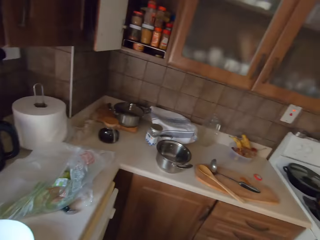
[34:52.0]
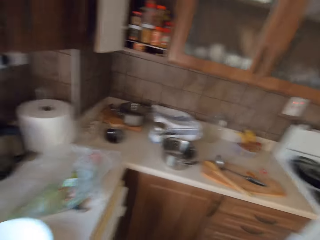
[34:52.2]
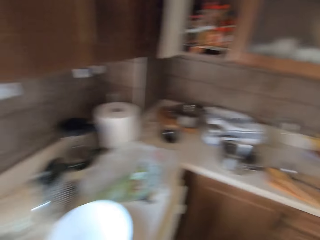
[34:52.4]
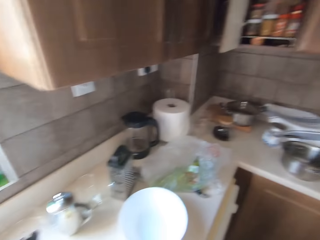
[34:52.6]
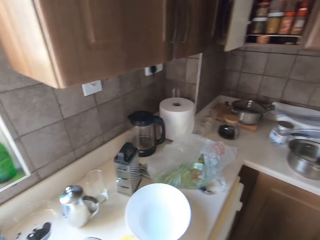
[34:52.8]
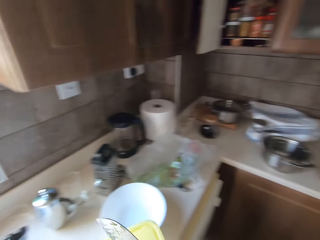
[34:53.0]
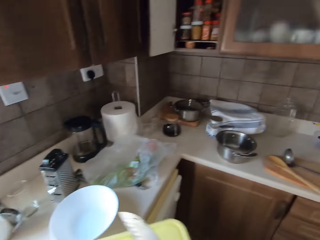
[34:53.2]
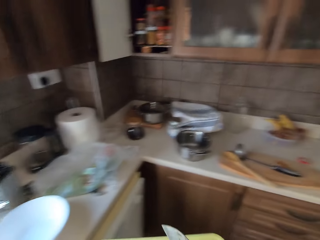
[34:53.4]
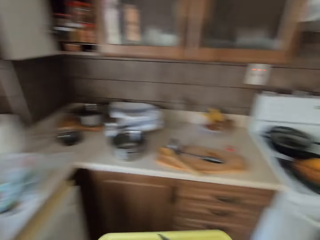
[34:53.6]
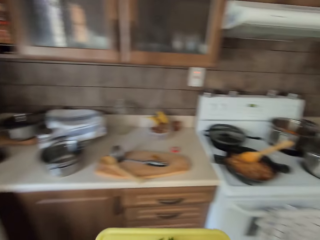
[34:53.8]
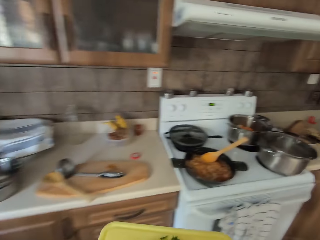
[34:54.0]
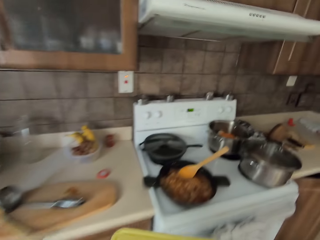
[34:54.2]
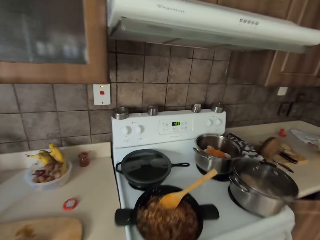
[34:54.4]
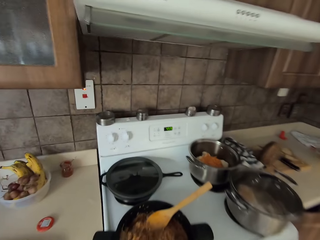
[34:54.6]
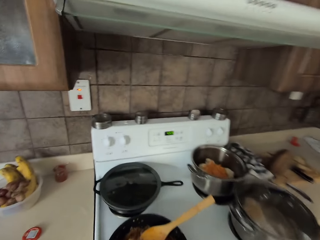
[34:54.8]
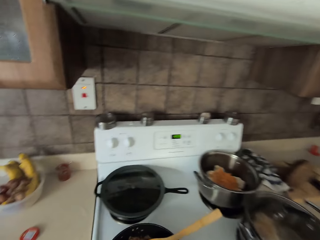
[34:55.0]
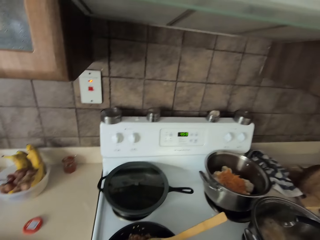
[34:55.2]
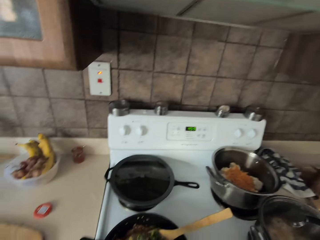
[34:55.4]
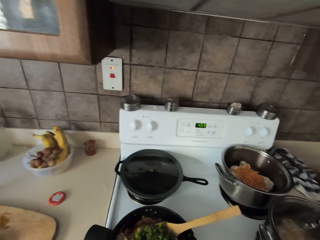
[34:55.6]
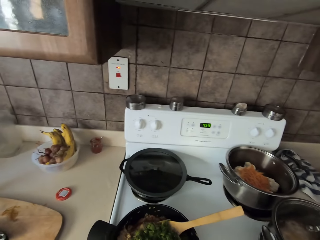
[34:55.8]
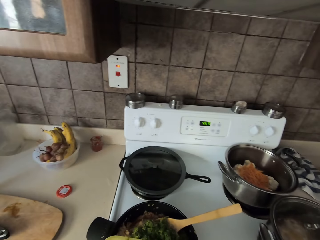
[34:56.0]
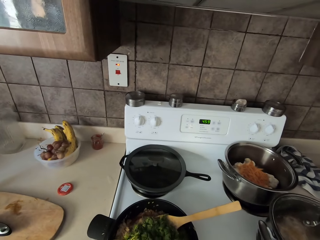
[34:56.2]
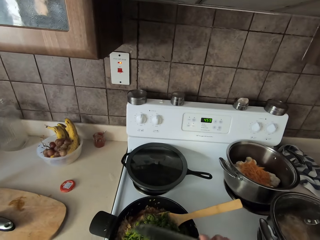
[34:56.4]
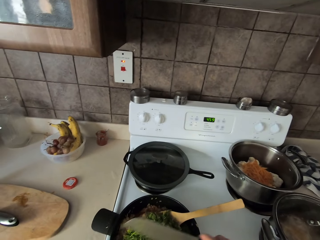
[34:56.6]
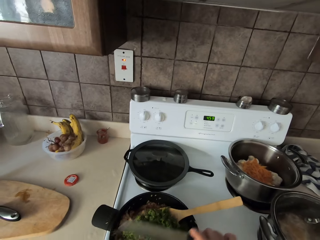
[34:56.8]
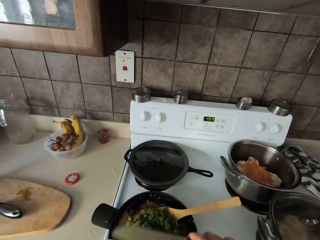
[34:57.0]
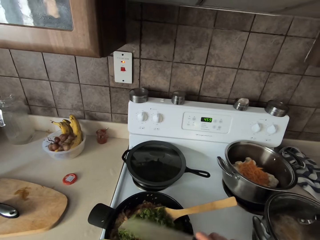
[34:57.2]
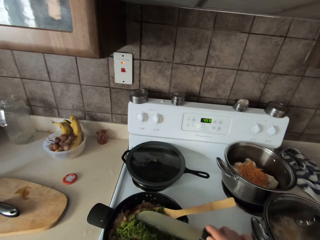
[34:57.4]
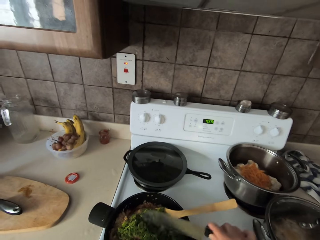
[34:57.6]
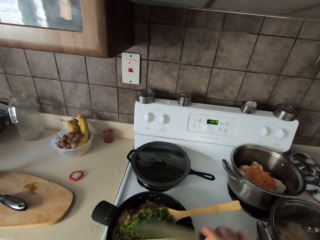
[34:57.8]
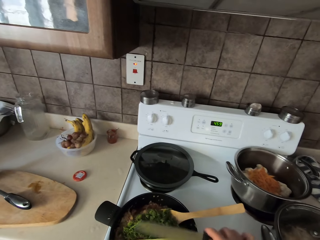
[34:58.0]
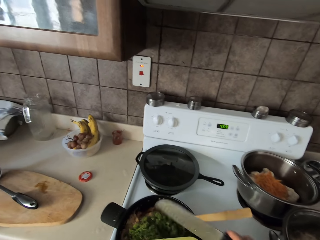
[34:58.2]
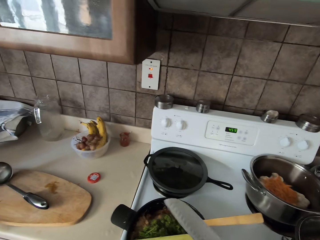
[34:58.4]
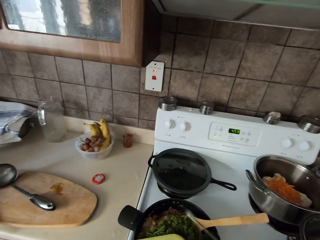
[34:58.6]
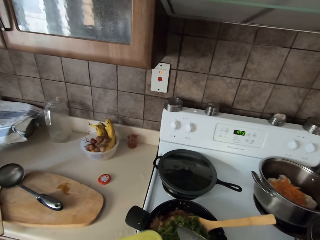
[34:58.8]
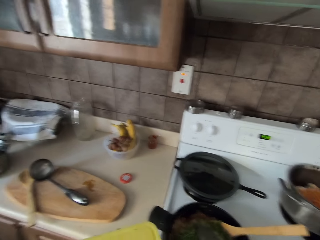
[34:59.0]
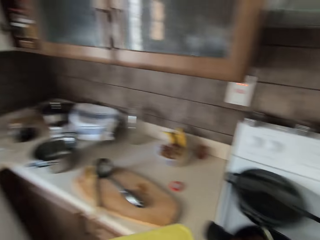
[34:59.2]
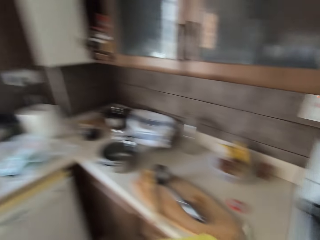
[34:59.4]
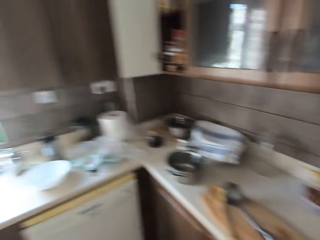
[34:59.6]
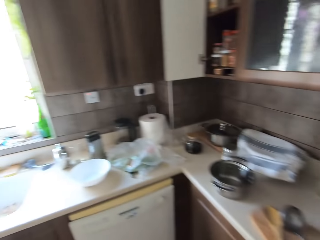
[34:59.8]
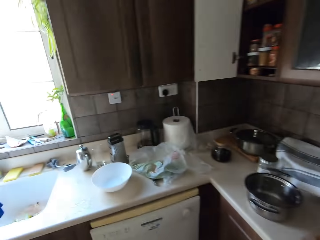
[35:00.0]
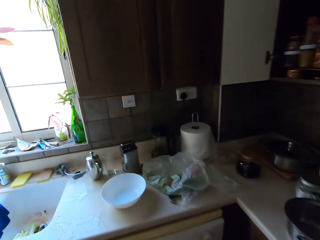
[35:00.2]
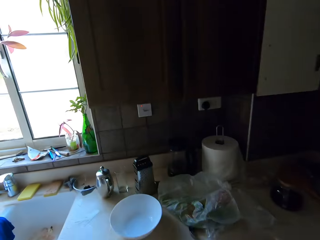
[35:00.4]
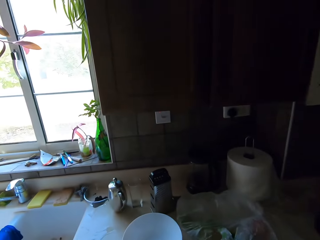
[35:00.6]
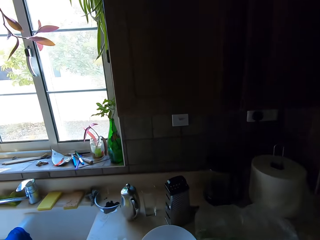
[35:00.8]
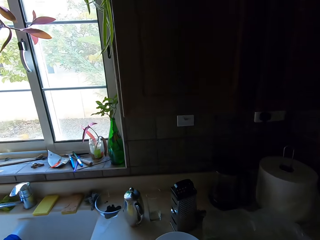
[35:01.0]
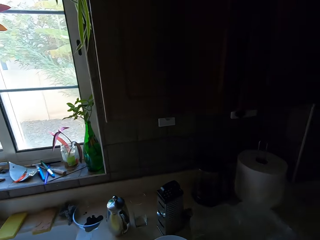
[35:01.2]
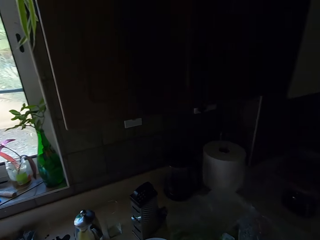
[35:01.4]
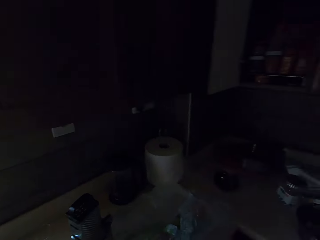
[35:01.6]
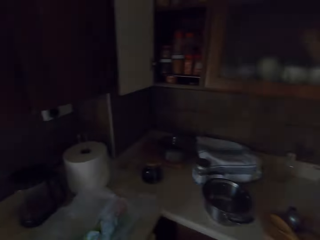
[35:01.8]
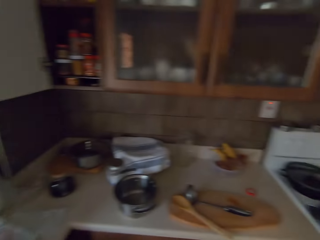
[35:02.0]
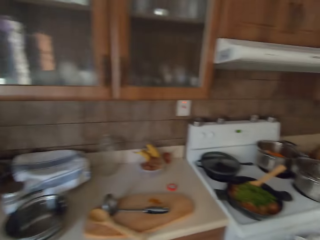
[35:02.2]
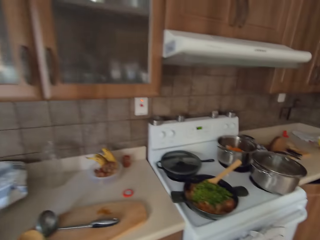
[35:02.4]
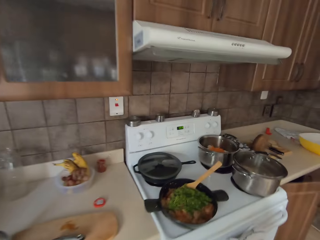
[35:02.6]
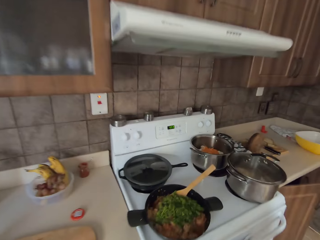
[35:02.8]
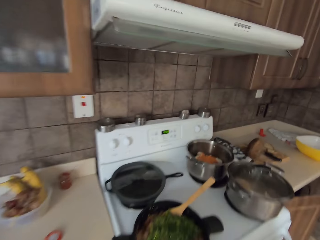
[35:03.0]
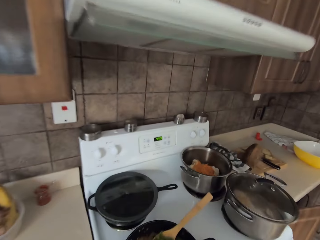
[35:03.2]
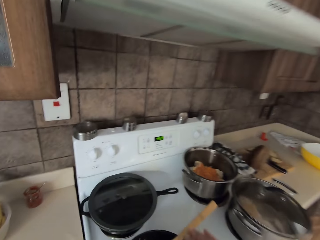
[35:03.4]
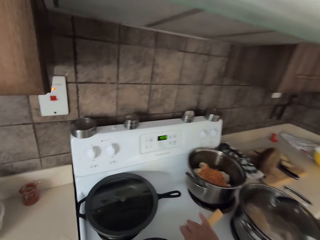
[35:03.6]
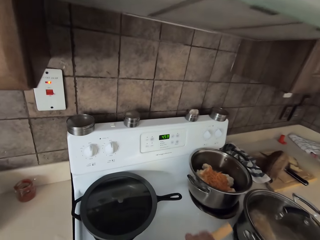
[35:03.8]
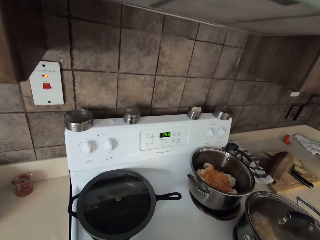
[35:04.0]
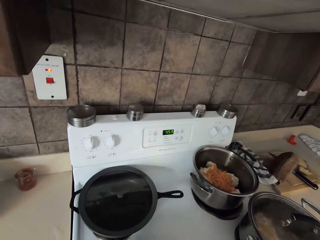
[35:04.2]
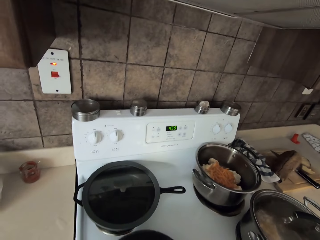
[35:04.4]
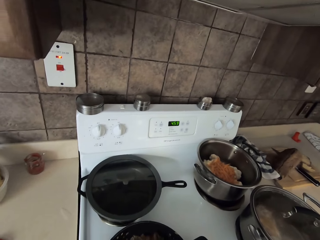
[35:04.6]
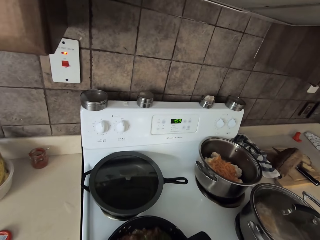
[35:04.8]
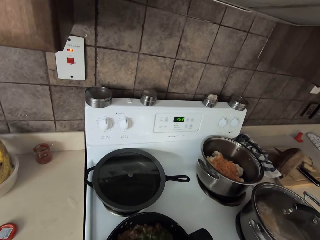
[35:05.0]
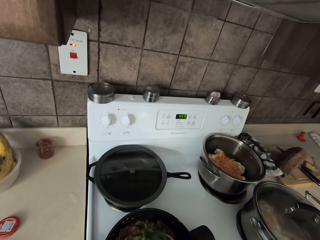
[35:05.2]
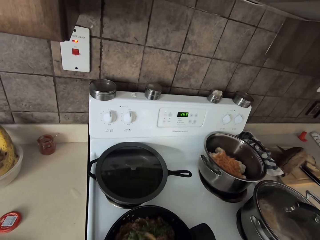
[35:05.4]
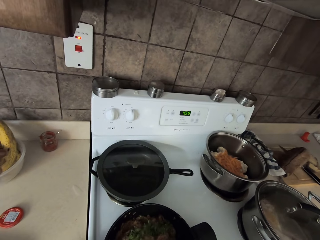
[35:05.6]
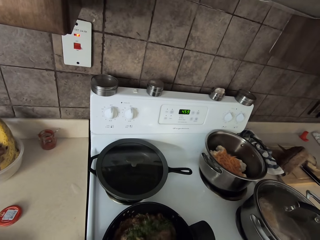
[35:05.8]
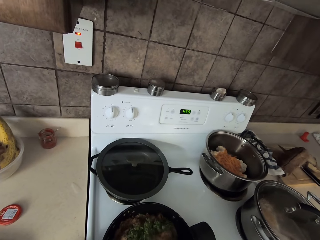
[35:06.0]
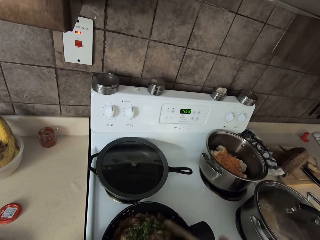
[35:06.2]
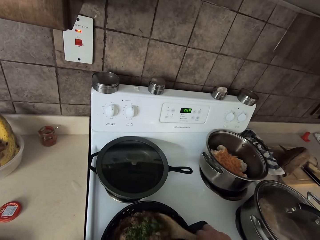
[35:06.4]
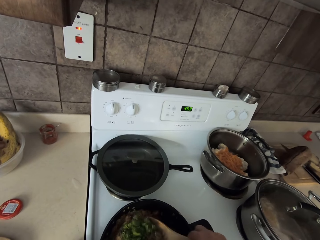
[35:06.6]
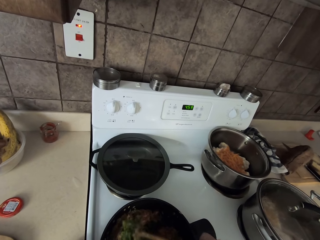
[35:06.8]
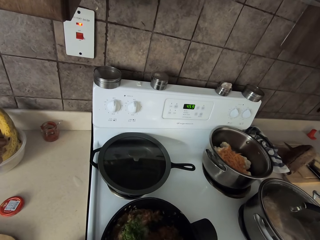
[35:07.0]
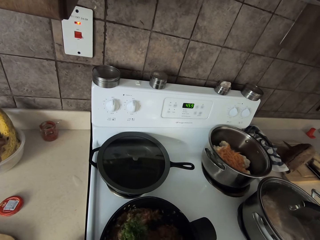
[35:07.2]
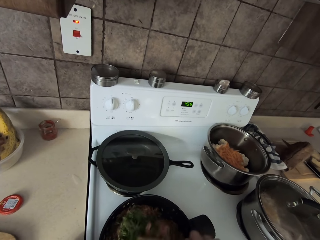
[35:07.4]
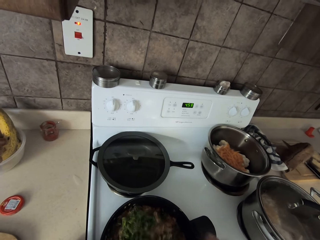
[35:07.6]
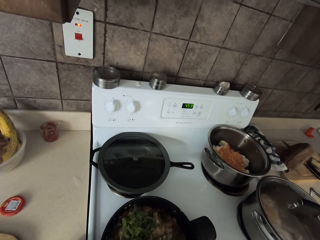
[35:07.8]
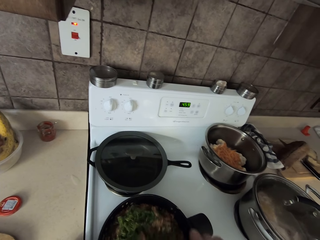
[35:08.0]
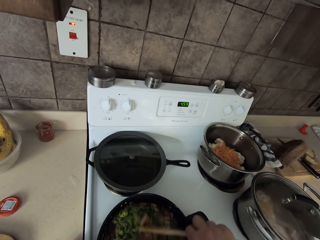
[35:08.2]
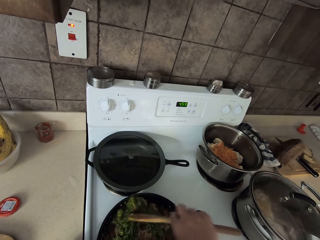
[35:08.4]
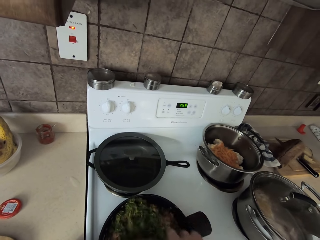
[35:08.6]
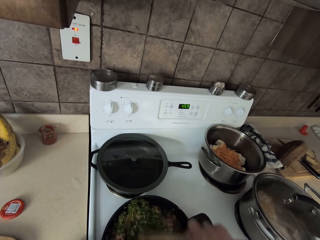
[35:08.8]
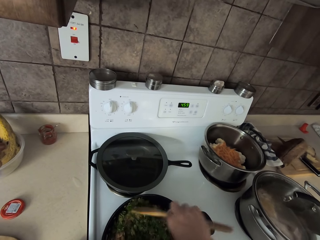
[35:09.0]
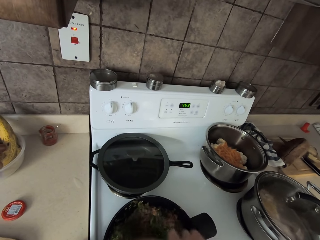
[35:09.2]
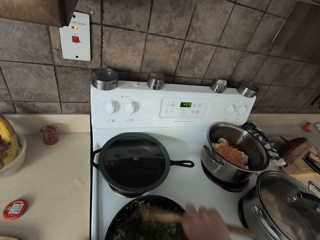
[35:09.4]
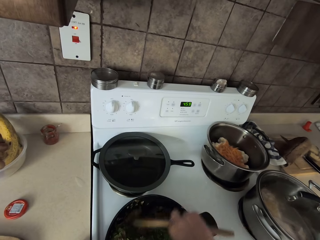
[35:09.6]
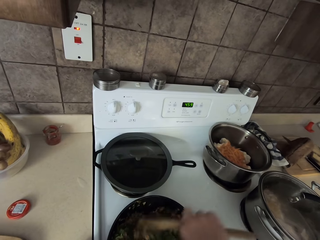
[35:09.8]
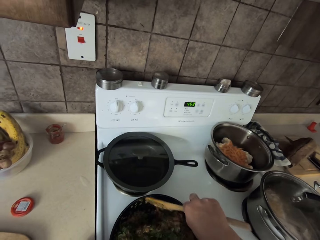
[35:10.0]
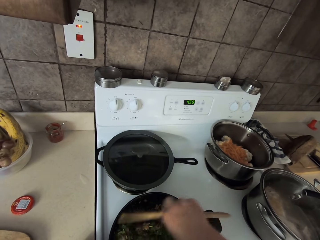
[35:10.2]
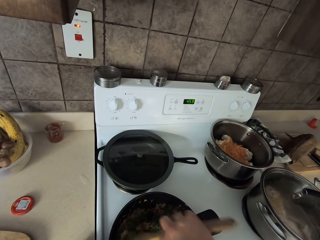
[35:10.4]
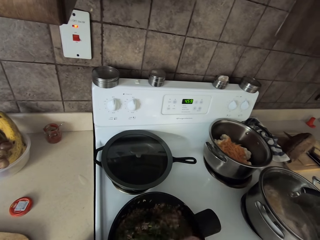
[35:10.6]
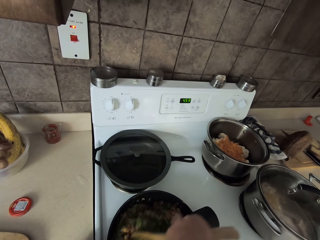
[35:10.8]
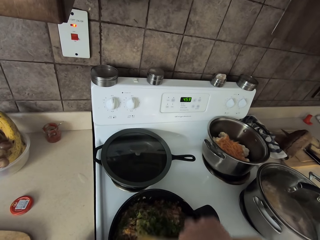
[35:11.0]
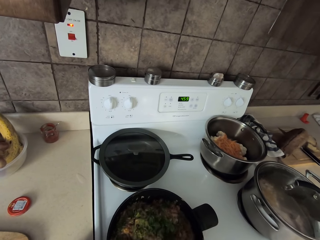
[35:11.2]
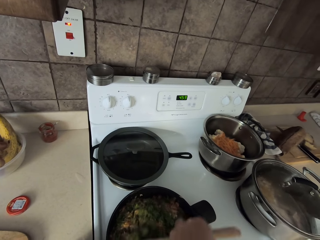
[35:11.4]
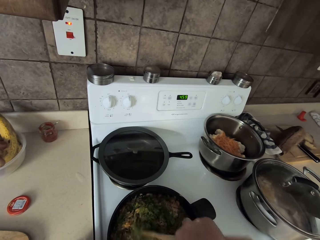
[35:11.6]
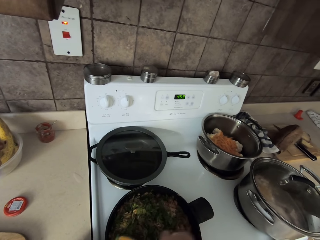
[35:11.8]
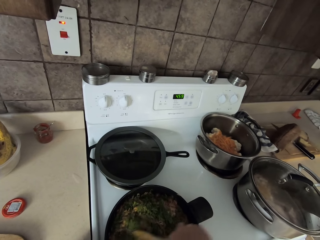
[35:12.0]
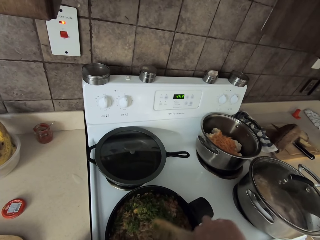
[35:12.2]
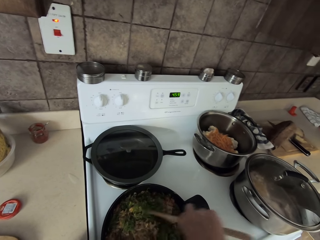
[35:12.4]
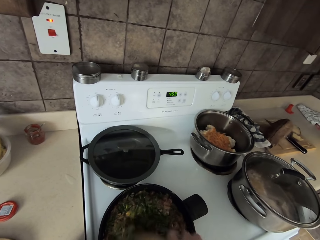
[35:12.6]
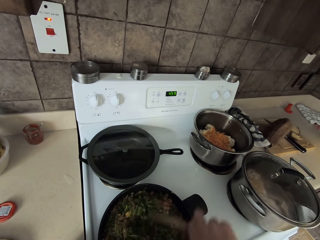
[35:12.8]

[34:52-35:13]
The camera wearer picks the dill on the chopping board. They look around, put the chopped dill in the food in a cooking pot with a knife, walk towards the cooker, tap the chopping board with the knife, walk around, put the chopping board in the sink, walk to the cooker and stir the food in the pot with the wooden spoon.
